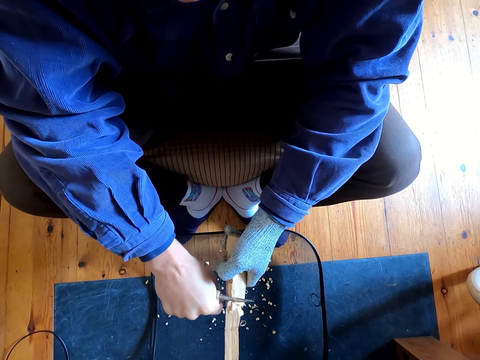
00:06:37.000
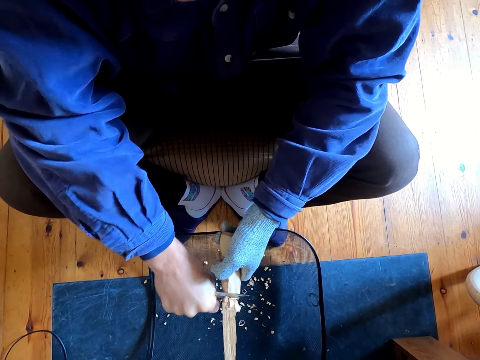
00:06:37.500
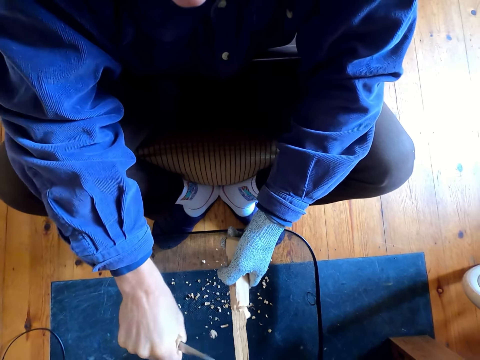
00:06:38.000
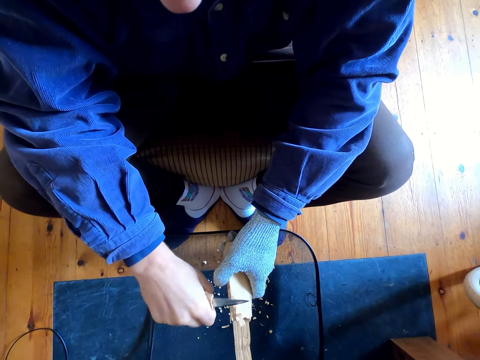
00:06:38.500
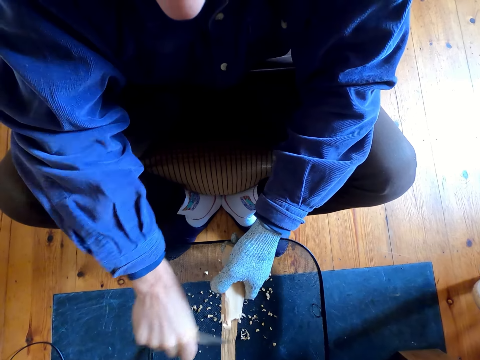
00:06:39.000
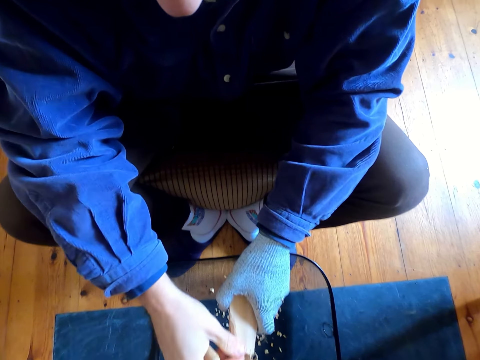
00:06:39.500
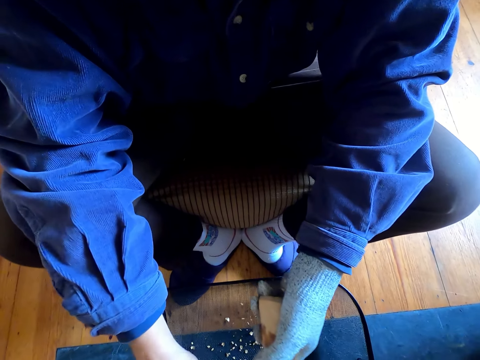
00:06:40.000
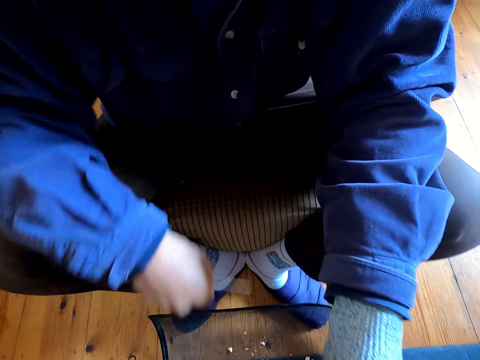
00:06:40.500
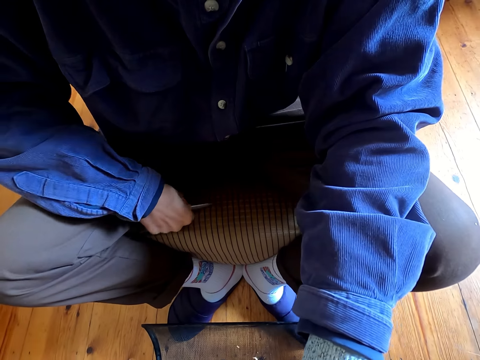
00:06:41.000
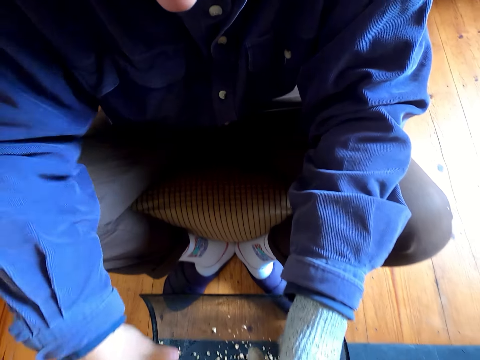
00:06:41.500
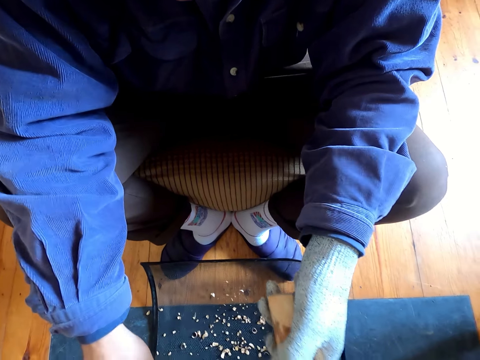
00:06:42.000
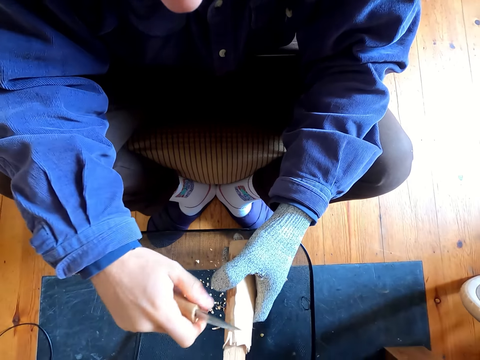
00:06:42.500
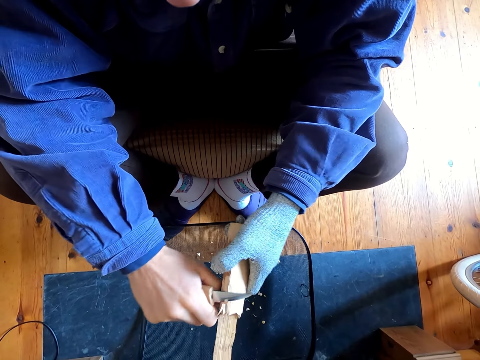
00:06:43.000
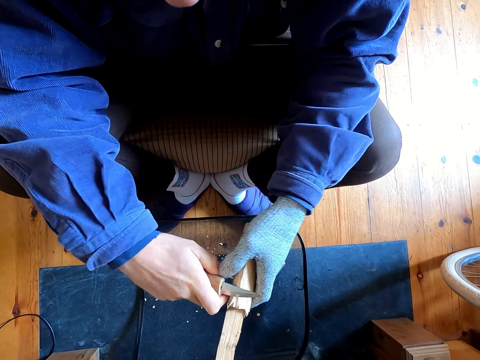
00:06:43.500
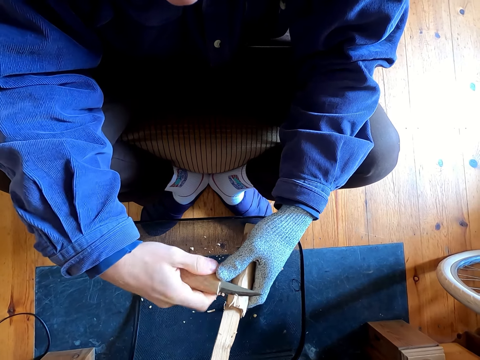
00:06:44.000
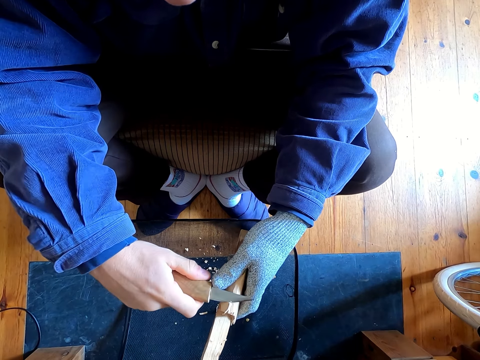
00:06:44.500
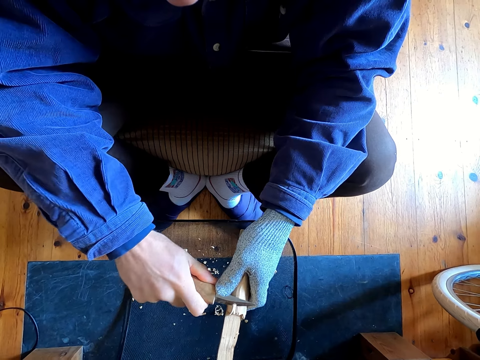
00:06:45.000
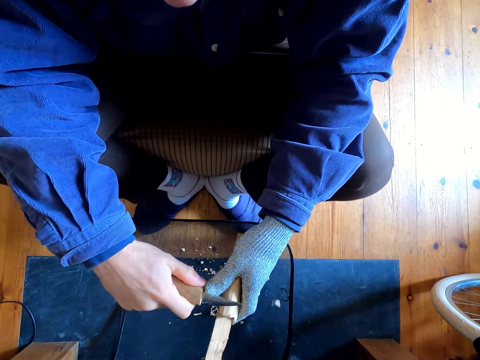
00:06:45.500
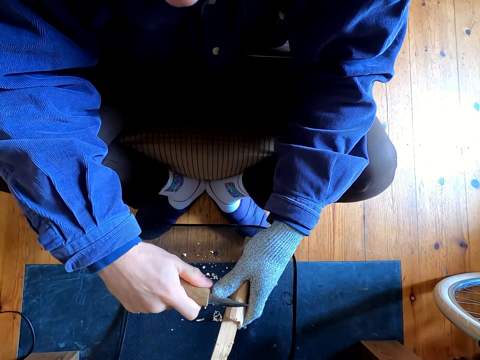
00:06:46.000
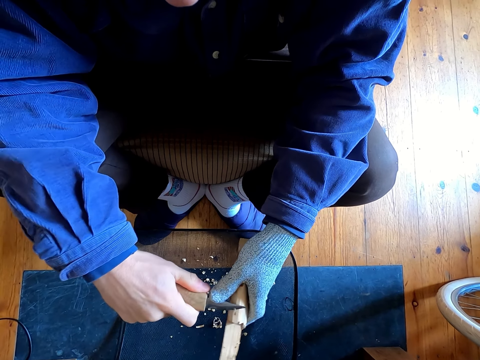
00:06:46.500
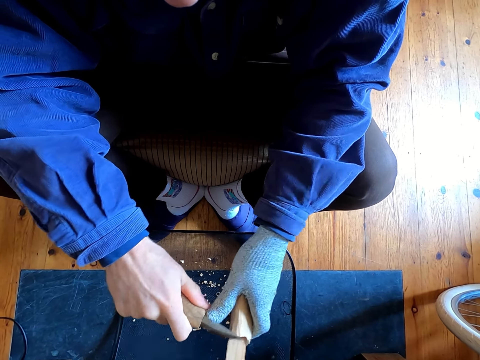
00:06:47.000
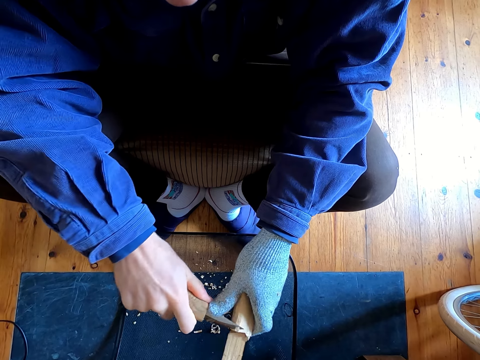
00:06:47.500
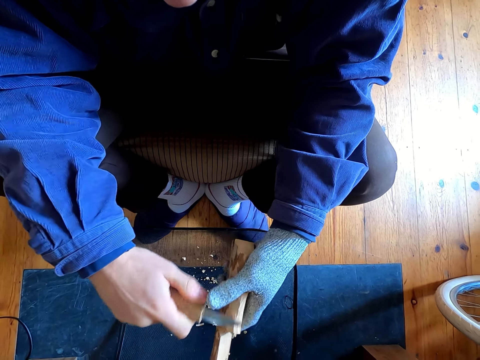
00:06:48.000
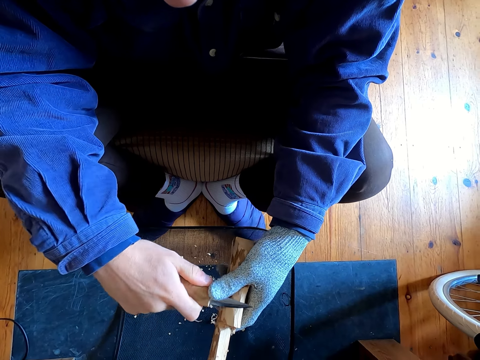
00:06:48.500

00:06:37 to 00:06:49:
The camera wearer removes the wood remains from the stool. They remove the outer layer of the wood with a knife. They cut the wood with the knife.

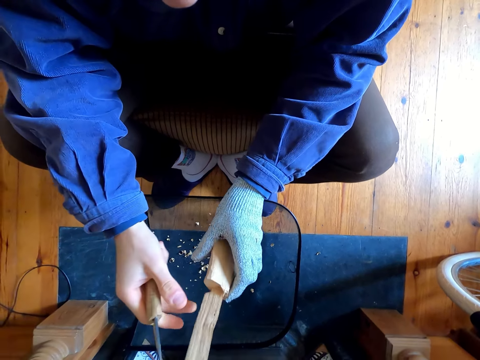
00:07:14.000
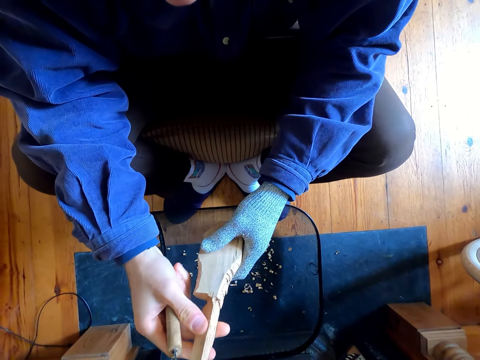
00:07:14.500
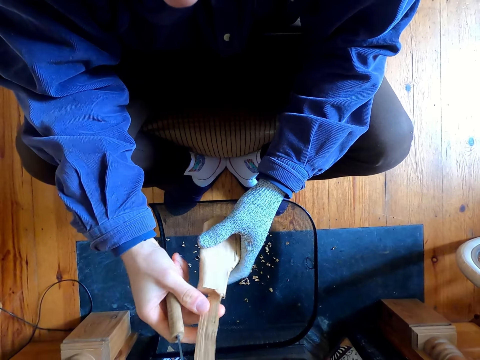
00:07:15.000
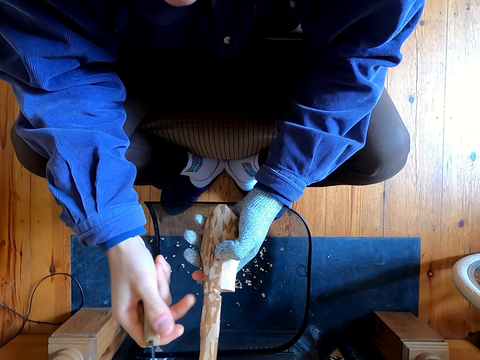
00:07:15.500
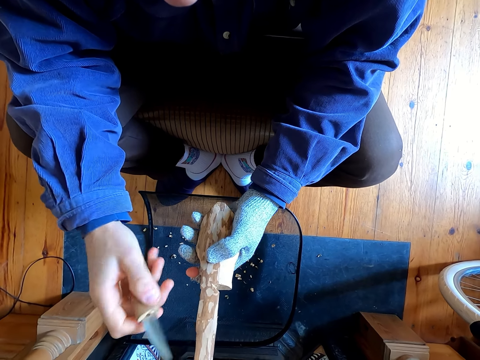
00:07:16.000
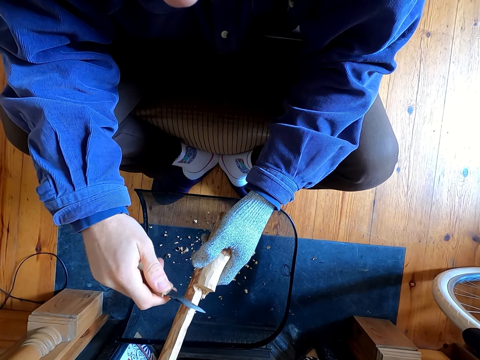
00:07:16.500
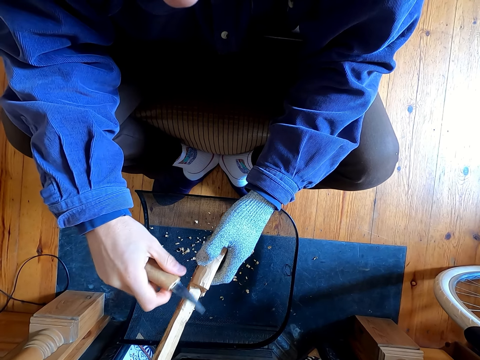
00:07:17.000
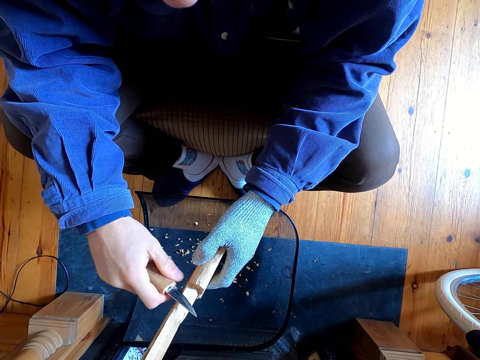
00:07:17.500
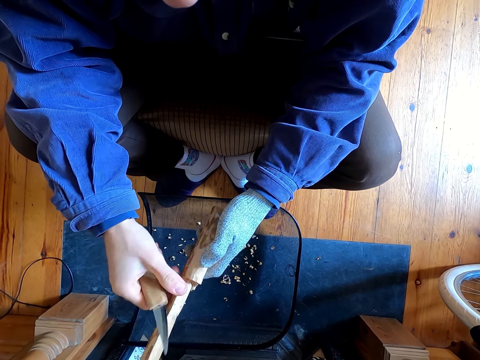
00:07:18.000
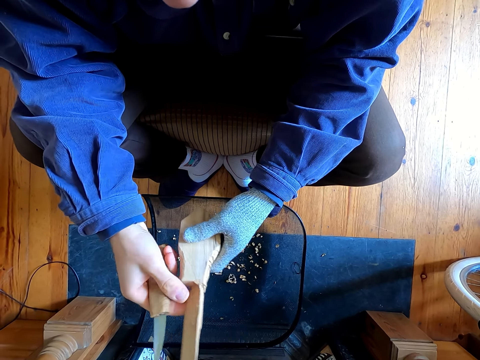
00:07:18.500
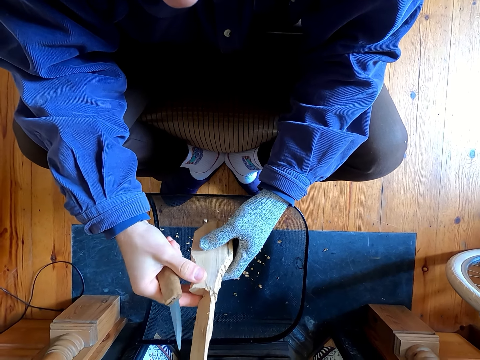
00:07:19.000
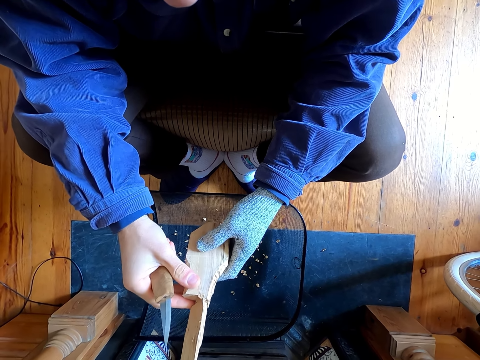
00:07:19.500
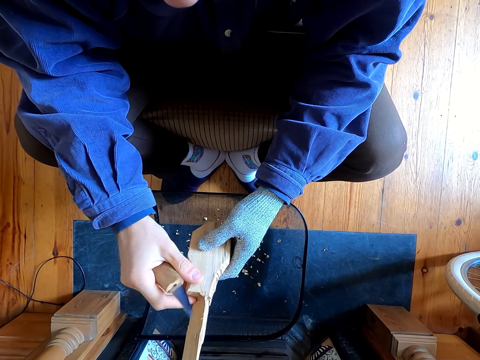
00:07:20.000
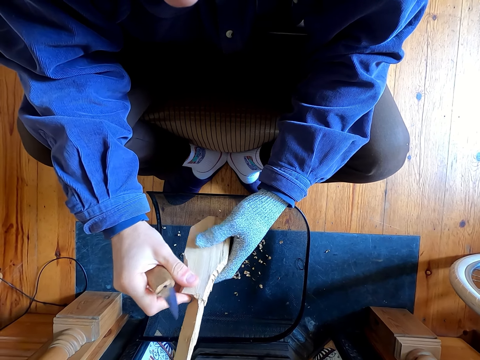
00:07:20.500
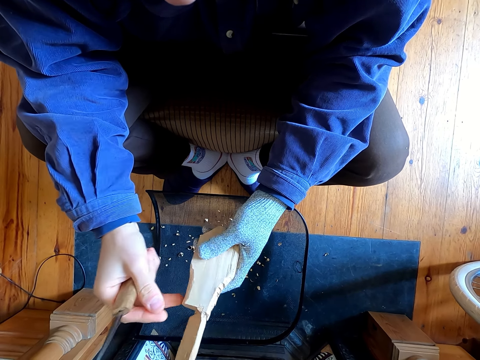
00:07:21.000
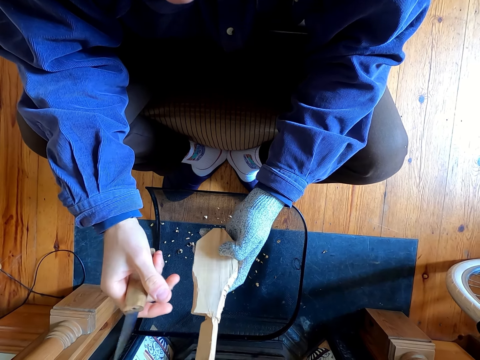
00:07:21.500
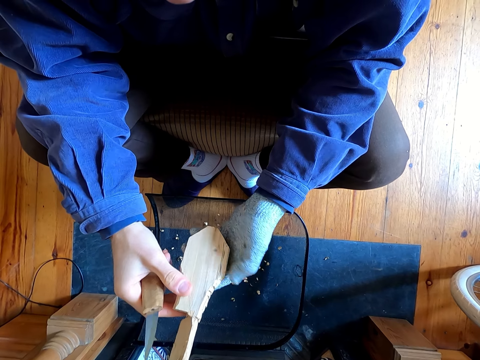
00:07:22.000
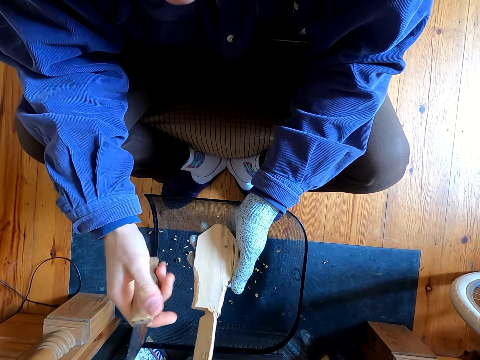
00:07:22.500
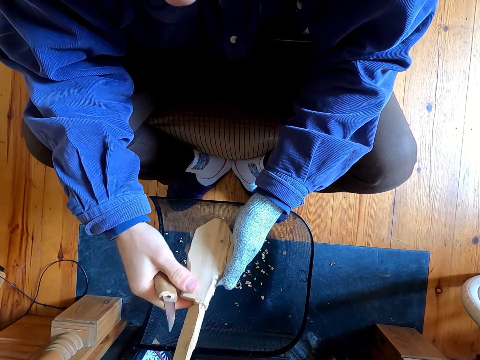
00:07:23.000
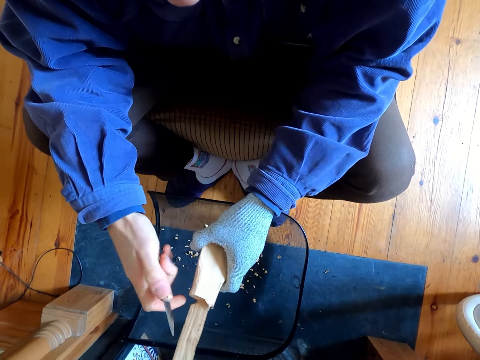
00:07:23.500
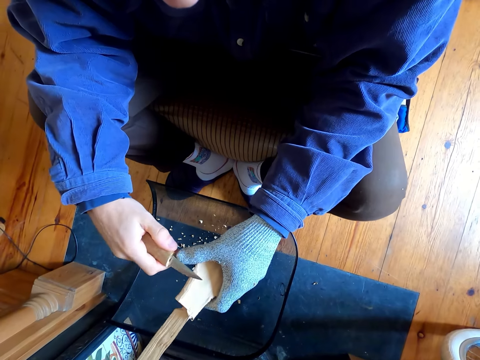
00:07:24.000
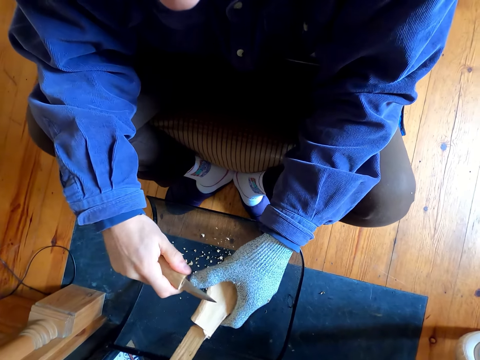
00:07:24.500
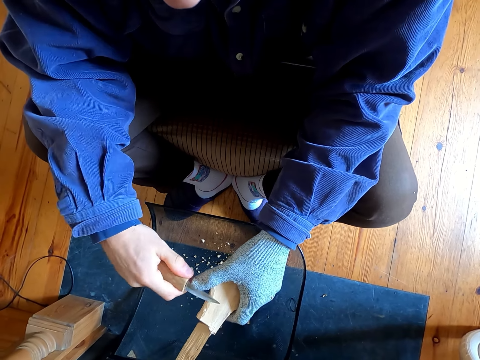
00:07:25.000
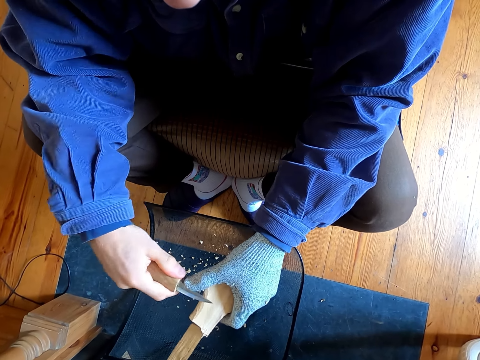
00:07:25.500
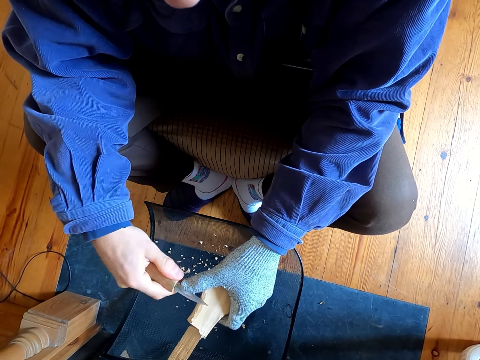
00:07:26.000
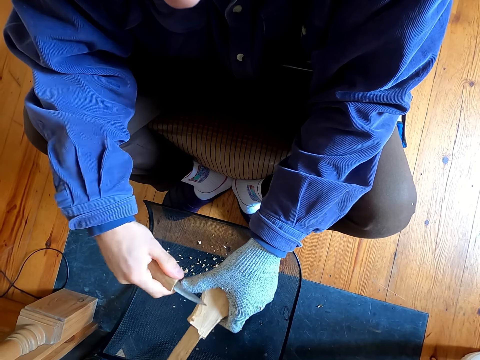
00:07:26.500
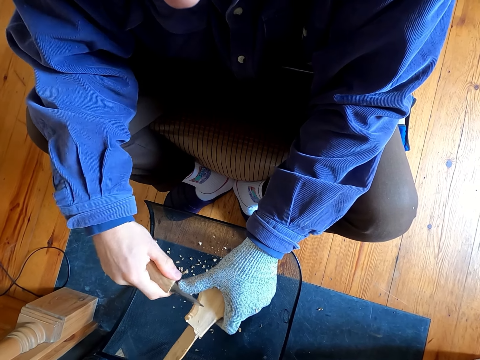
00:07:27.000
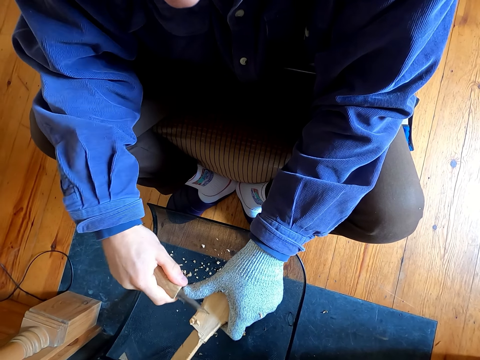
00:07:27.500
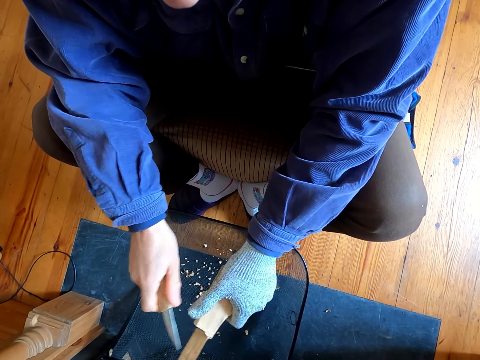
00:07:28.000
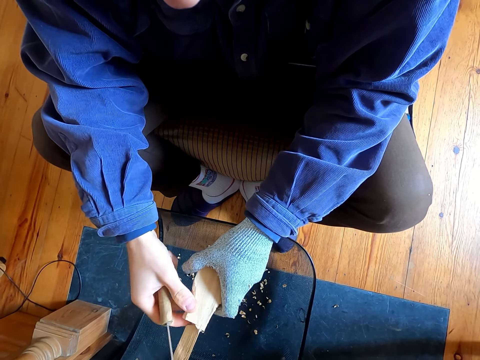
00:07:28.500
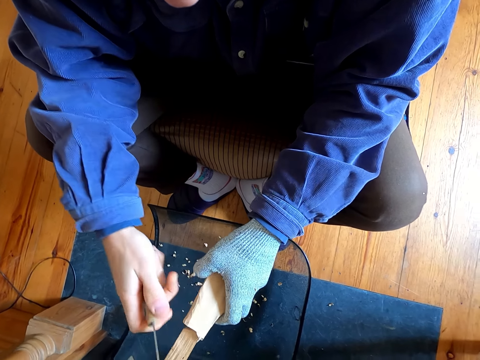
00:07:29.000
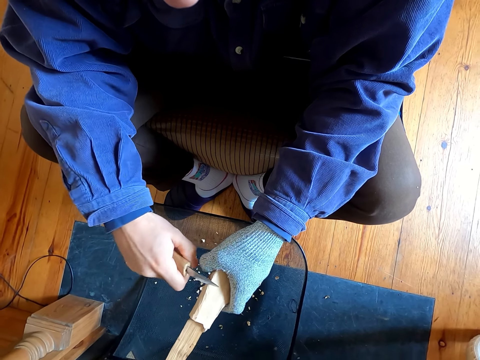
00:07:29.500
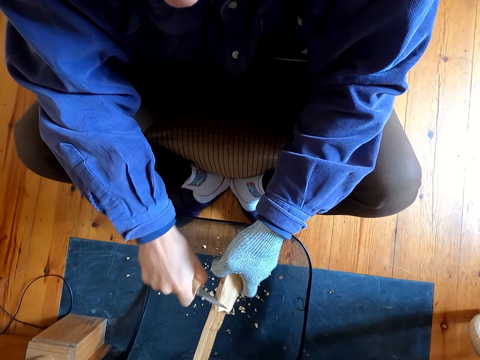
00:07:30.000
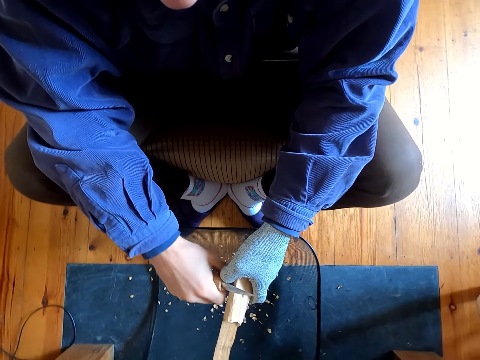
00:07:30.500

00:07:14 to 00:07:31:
The camera wearer touches the wood. They look at the wood. They remove the outer layer of the wood with a knife.
